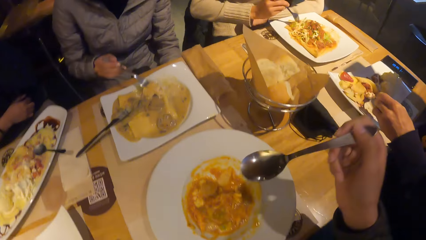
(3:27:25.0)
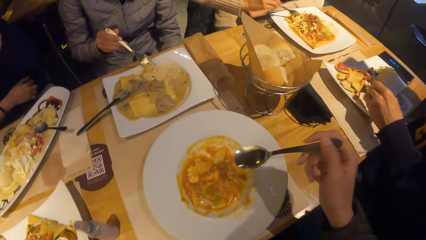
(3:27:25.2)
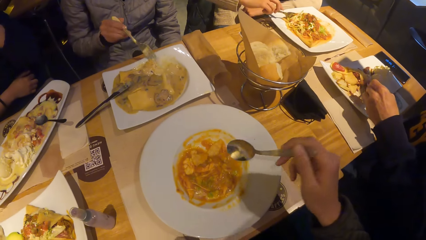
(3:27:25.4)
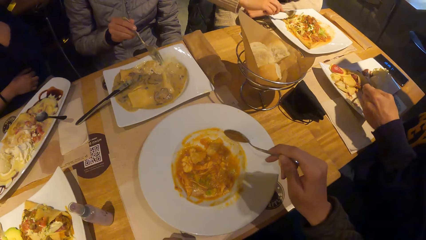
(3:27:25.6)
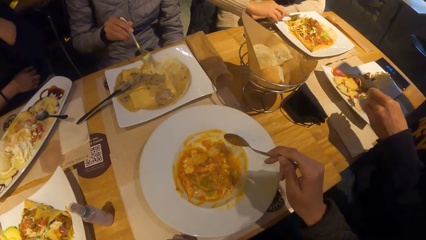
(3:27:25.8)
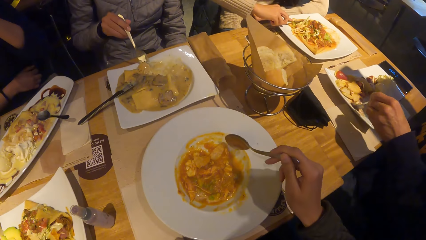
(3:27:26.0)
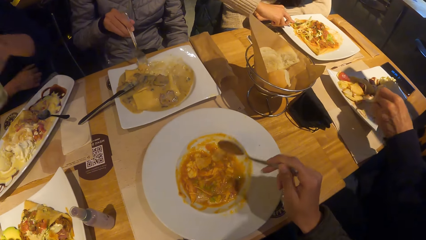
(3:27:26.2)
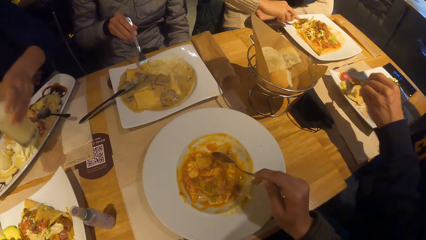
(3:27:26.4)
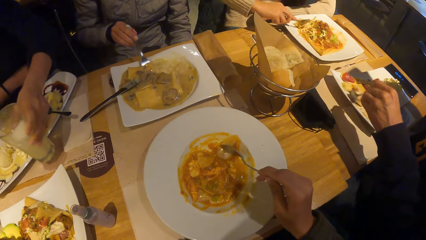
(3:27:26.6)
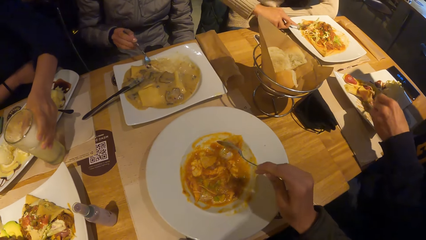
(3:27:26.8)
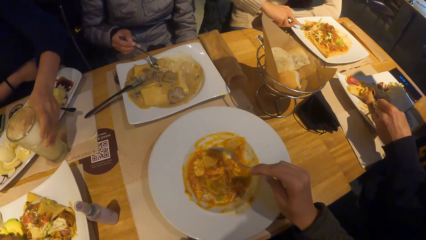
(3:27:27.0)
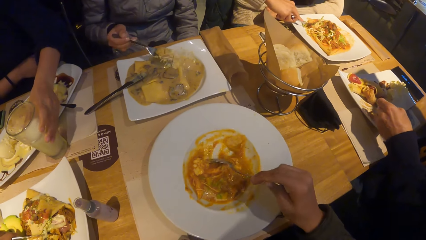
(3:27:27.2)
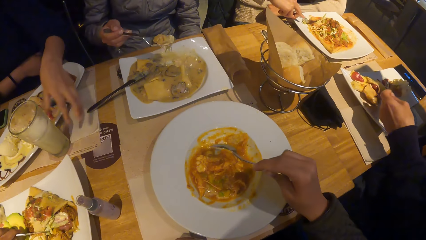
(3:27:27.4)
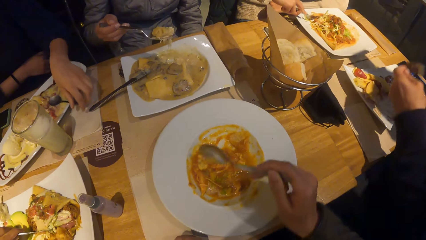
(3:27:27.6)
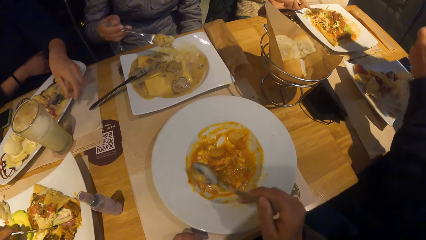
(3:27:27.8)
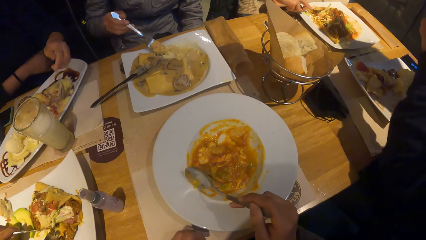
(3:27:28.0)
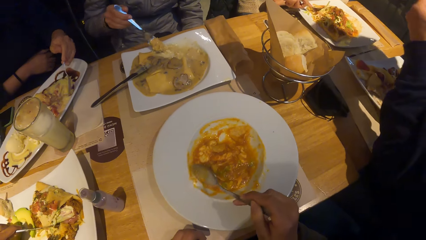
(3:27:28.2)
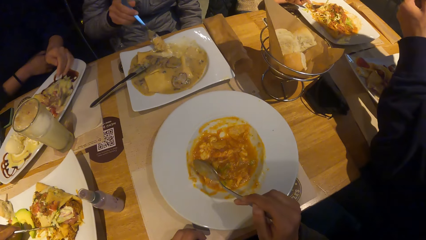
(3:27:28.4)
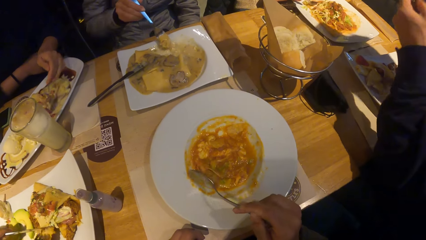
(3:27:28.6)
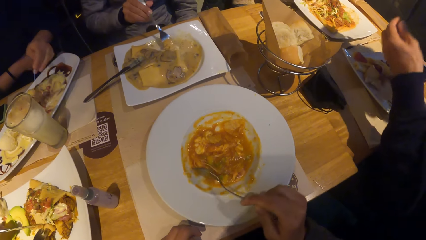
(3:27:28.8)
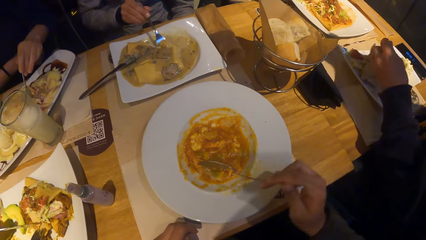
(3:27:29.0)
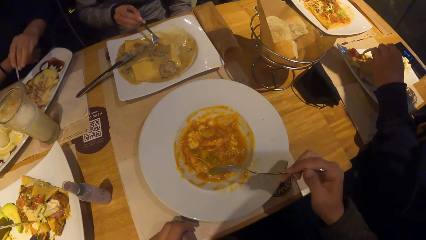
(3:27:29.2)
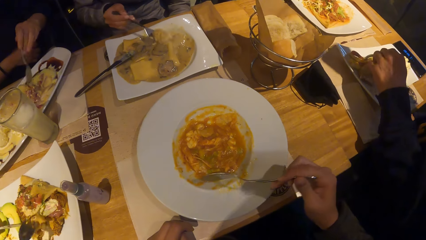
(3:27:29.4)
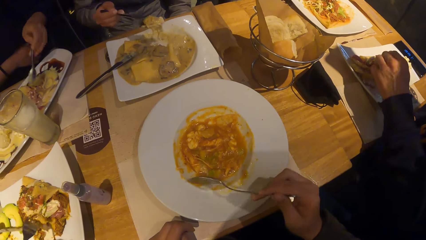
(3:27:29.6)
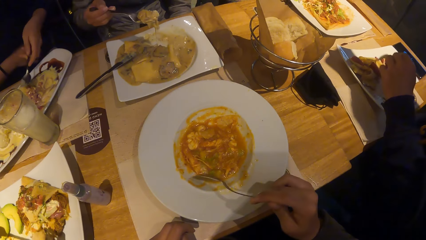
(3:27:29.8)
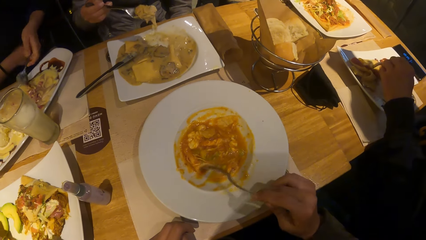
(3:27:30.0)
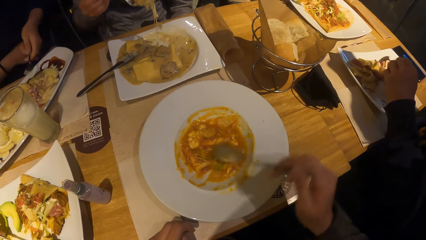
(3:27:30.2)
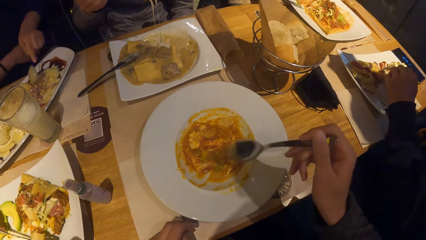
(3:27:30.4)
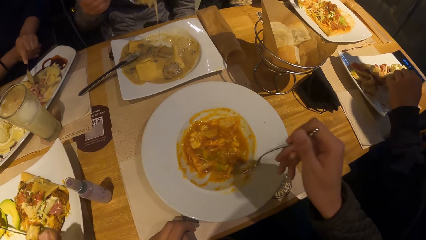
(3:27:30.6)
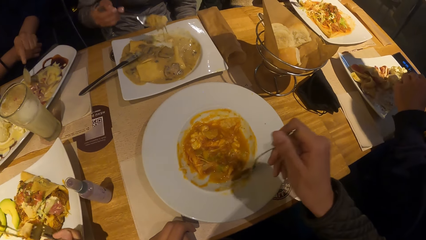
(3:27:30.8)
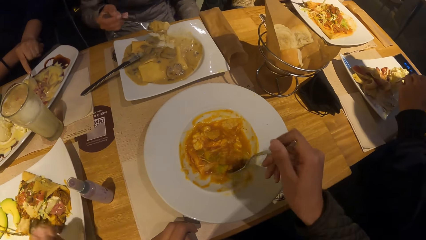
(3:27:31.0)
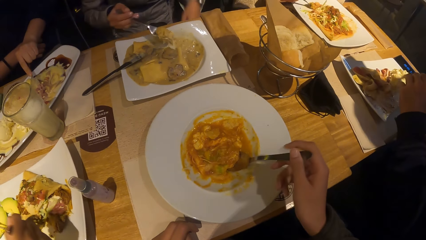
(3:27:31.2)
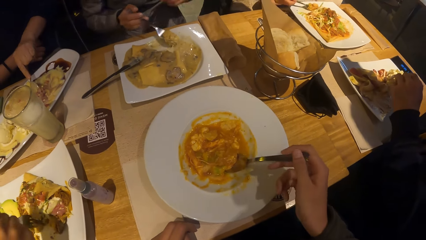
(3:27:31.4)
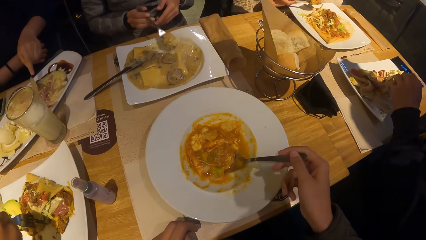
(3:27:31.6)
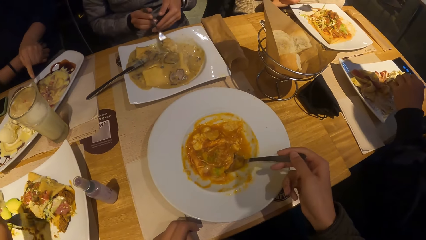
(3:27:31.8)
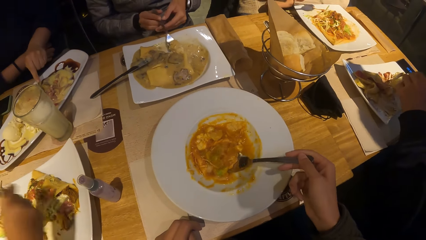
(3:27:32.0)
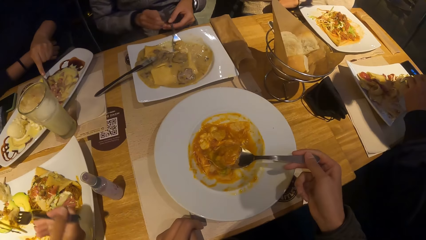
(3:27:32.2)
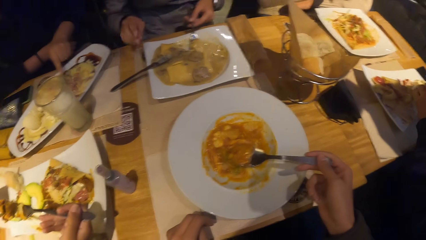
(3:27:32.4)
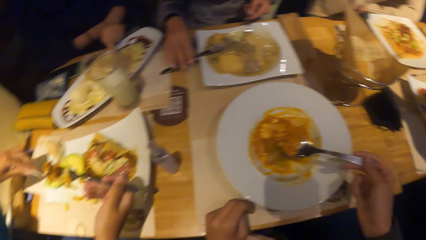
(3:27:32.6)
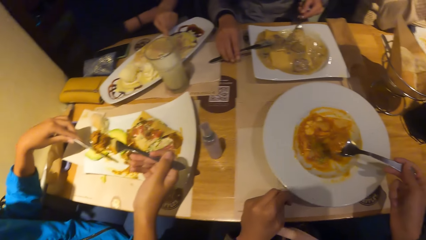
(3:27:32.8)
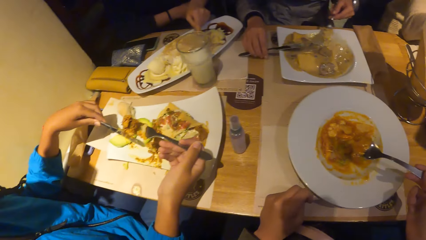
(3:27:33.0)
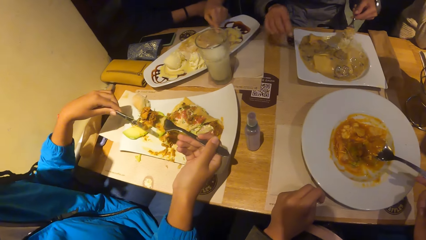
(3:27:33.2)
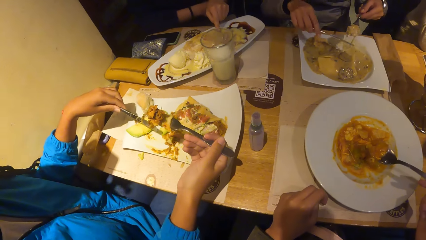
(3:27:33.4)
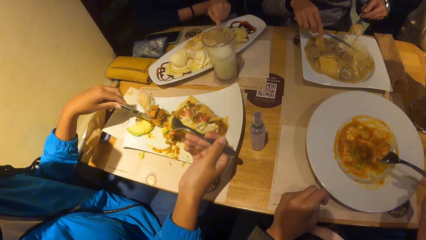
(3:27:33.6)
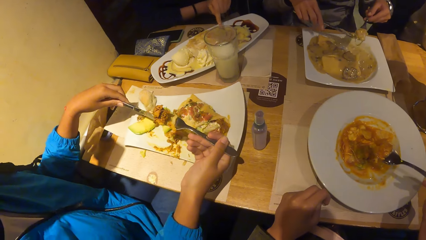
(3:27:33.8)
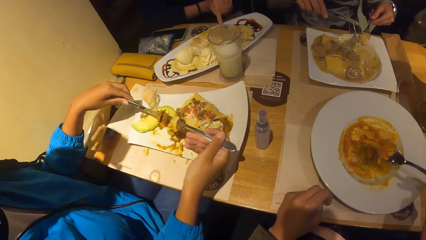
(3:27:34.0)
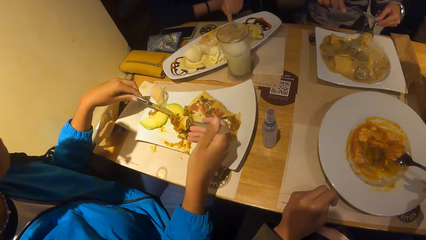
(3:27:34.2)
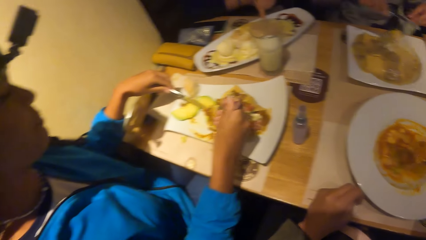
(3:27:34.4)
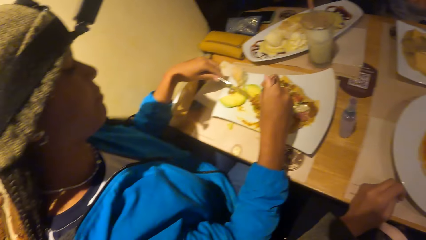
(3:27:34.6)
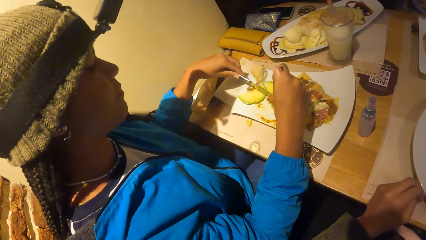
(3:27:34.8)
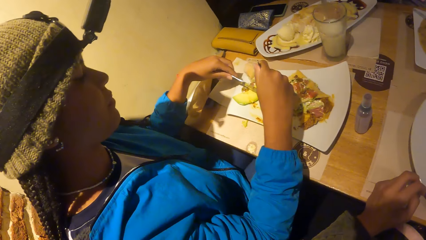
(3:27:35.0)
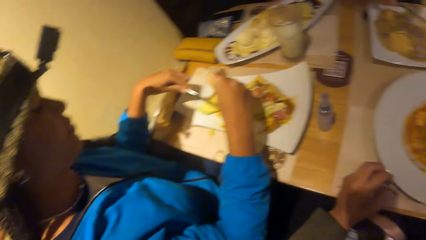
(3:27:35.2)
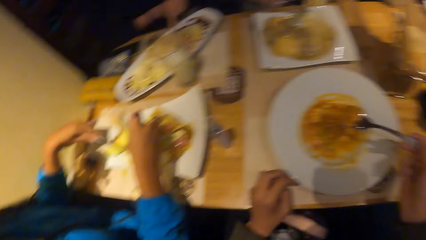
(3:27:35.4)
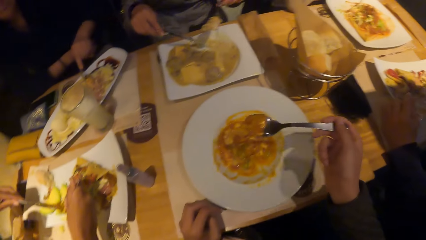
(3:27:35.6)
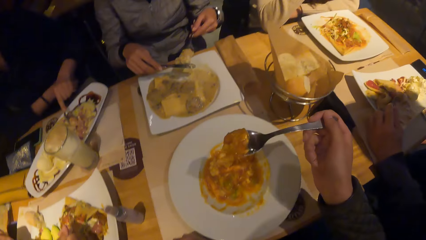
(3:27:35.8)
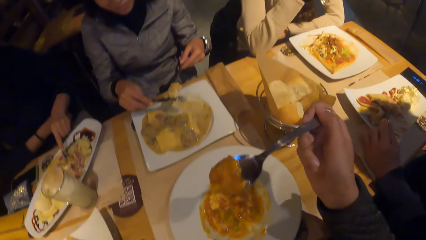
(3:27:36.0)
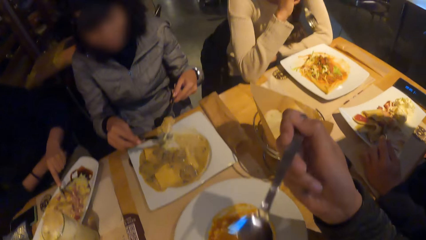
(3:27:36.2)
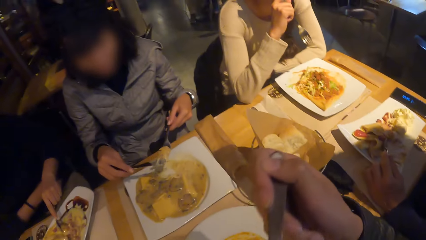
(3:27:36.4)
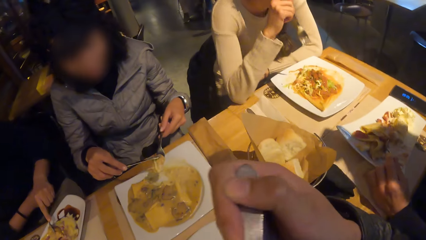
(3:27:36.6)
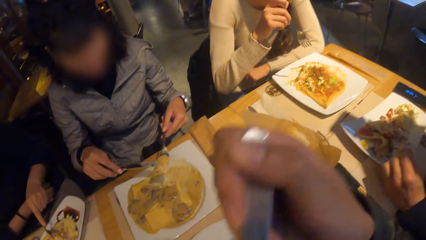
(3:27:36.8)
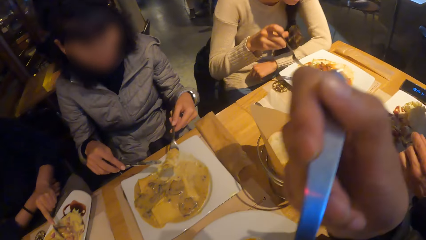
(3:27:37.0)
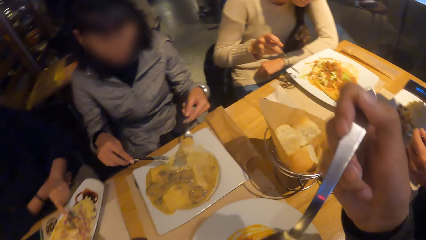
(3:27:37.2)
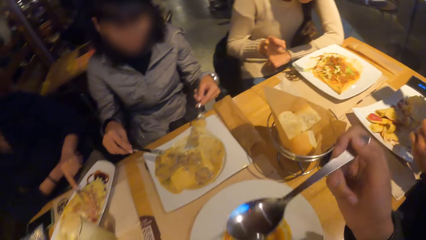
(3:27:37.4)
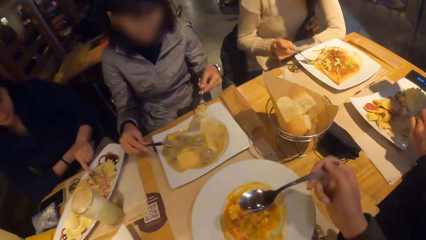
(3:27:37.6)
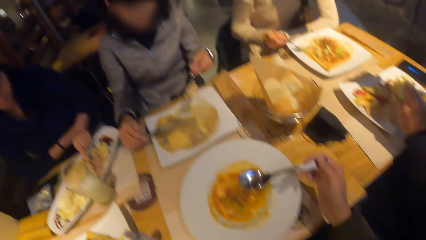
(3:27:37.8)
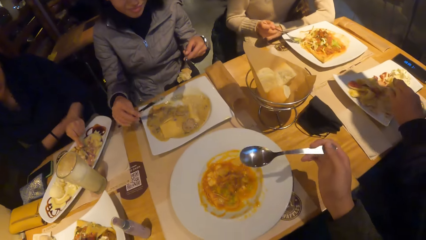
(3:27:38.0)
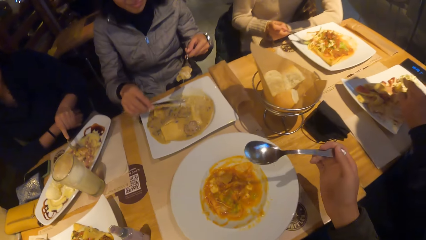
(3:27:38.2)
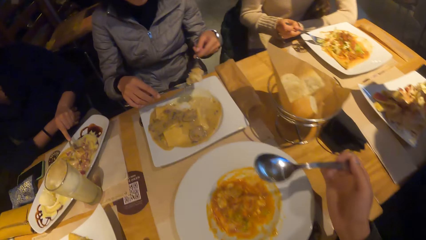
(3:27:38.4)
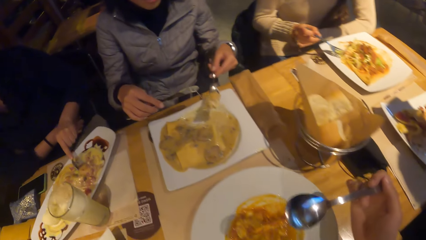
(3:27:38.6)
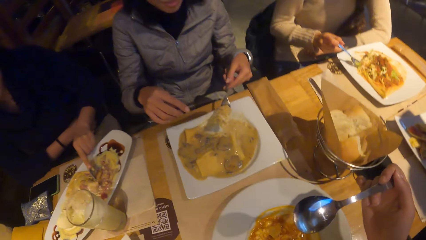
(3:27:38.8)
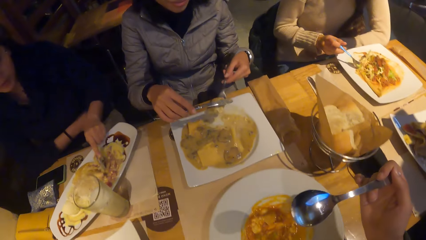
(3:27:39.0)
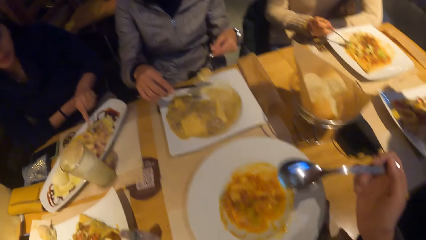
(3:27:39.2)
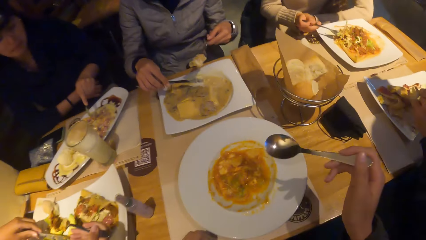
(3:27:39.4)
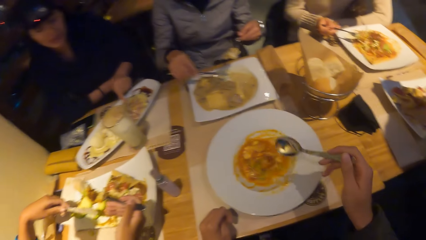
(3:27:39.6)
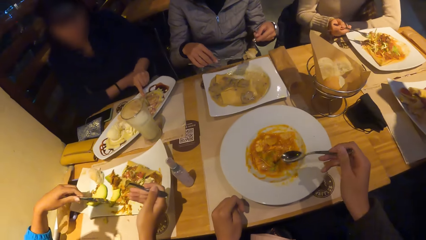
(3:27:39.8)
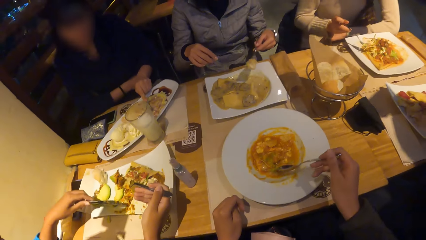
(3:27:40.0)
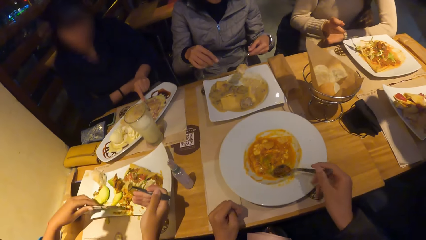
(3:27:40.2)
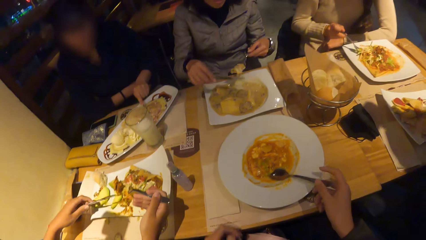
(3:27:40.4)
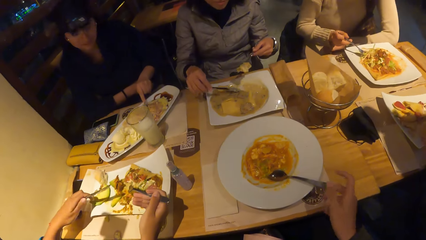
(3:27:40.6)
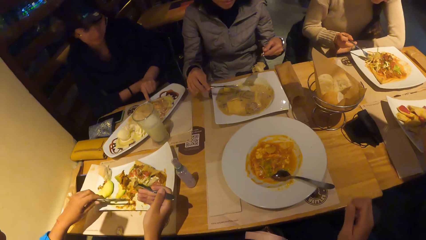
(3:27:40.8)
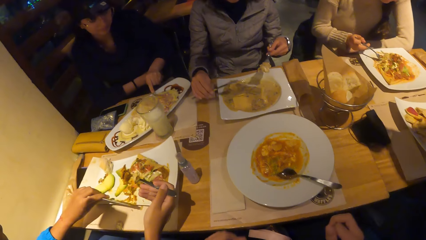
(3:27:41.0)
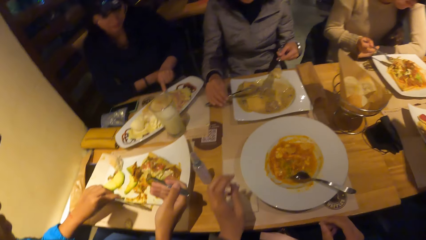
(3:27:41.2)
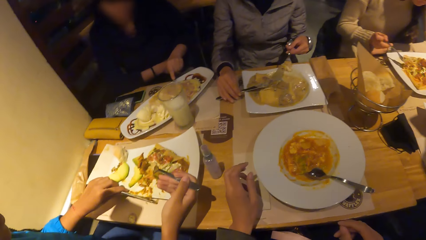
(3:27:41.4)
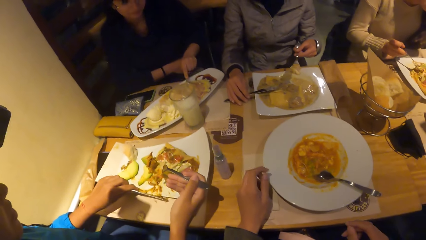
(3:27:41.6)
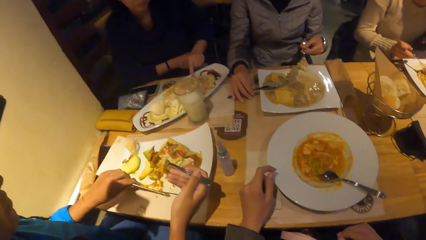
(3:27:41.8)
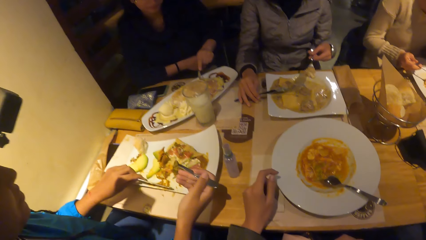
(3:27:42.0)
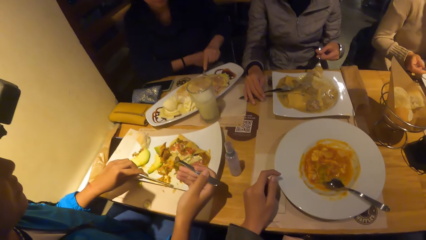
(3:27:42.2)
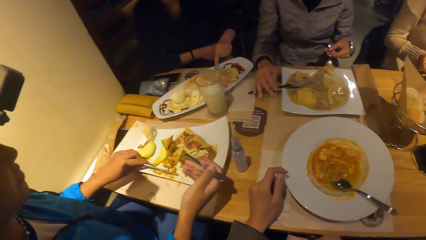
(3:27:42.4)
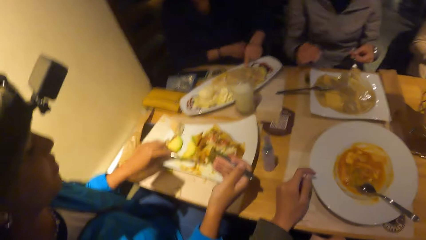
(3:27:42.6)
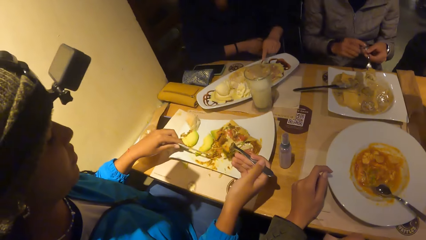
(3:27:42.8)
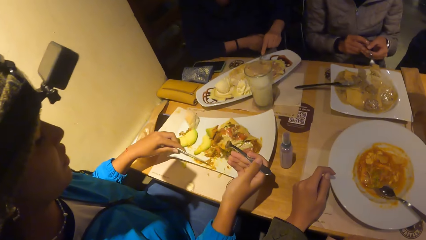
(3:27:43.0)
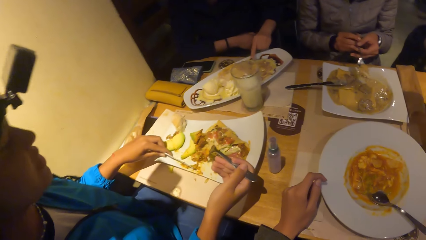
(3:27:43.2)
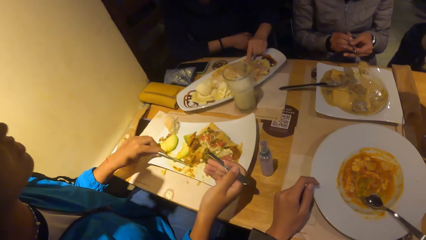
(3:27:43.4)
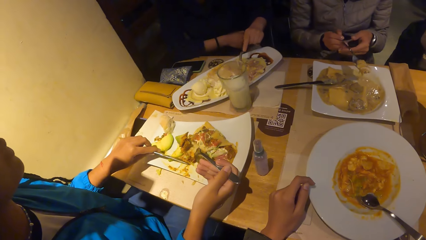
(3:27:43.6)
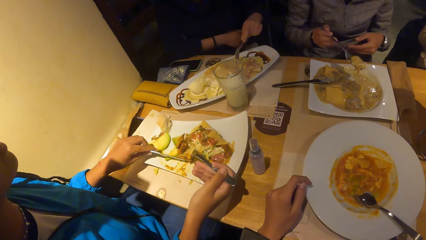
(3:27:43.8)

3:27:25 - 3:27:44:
The person puts the glass of a drink on the table and picks up the spoon. The camera wearer puts the spoon in the plate.
